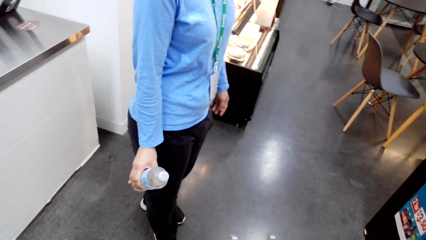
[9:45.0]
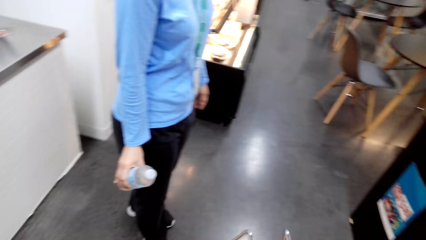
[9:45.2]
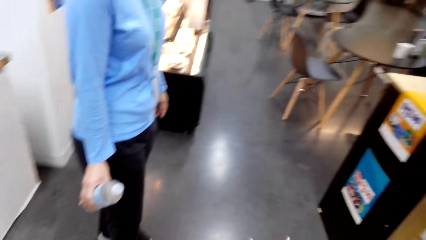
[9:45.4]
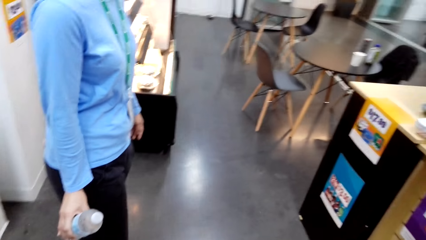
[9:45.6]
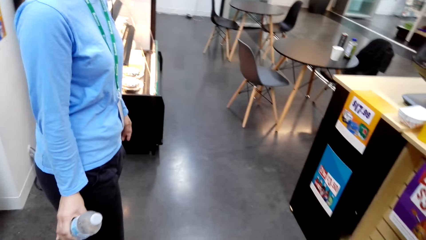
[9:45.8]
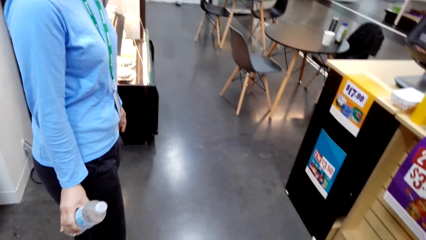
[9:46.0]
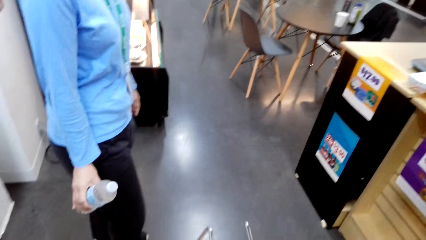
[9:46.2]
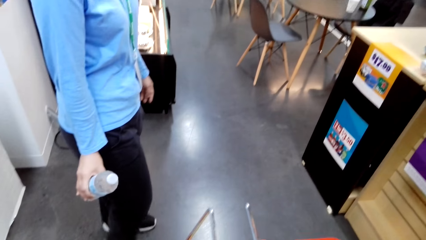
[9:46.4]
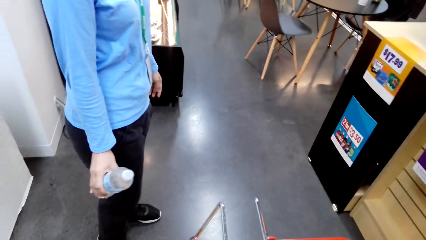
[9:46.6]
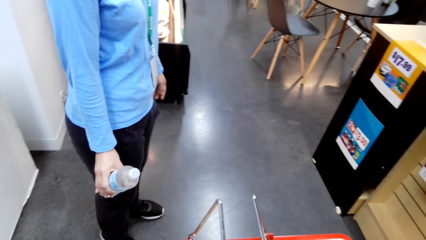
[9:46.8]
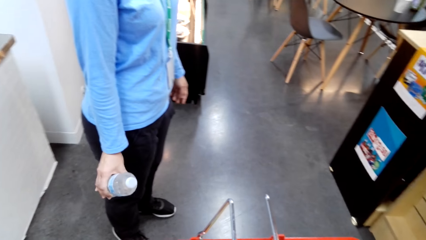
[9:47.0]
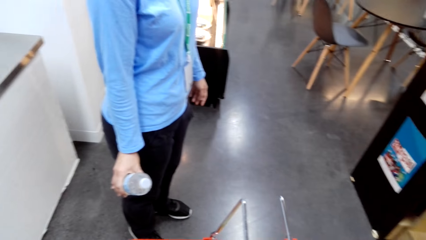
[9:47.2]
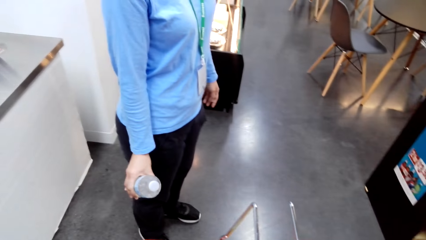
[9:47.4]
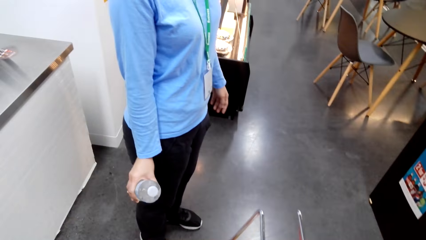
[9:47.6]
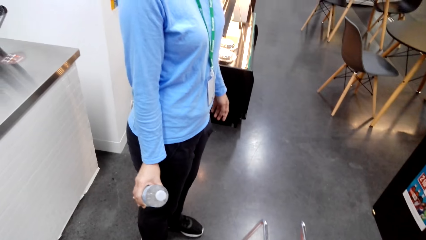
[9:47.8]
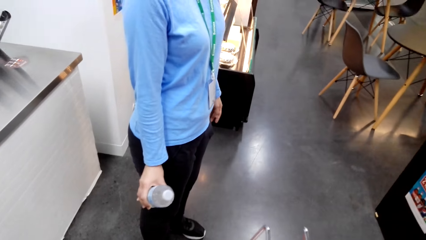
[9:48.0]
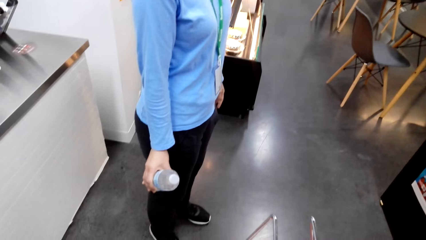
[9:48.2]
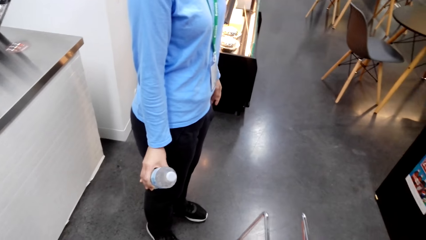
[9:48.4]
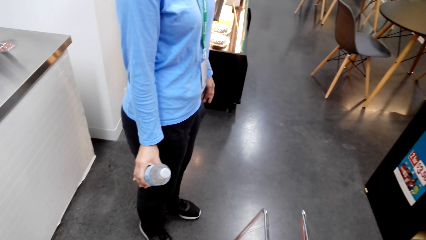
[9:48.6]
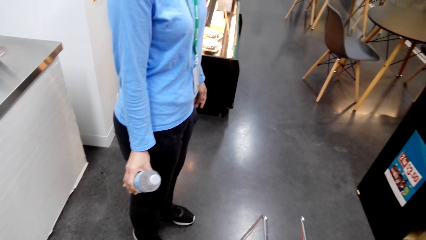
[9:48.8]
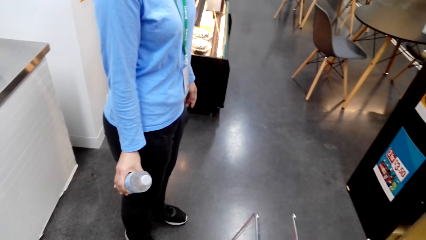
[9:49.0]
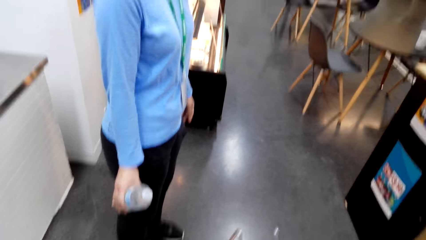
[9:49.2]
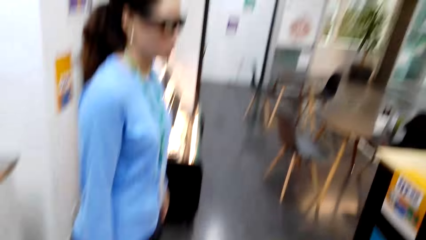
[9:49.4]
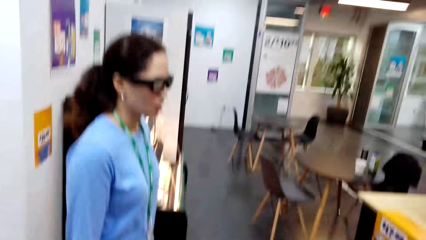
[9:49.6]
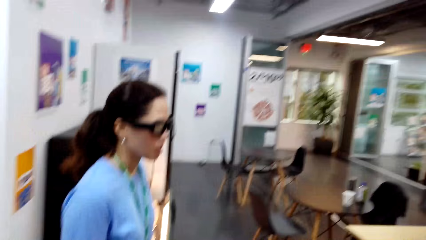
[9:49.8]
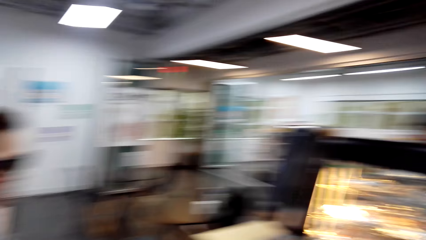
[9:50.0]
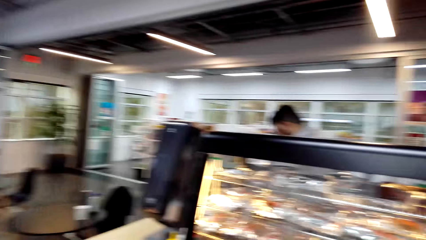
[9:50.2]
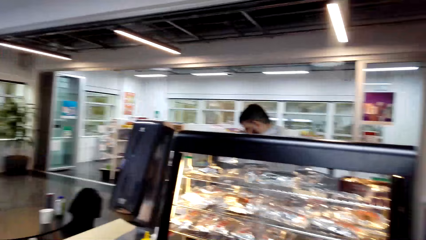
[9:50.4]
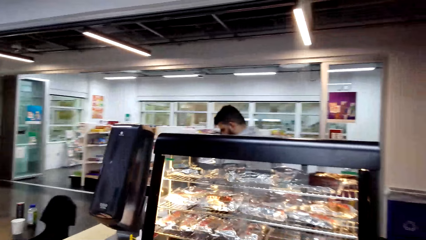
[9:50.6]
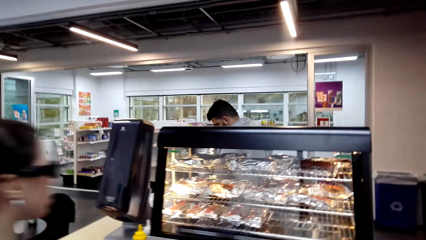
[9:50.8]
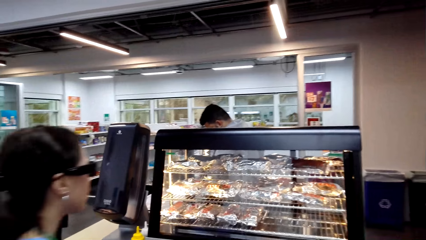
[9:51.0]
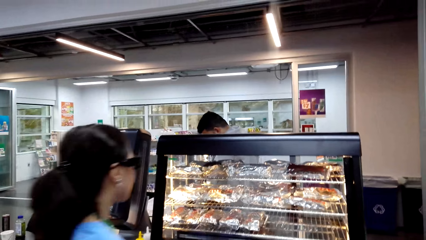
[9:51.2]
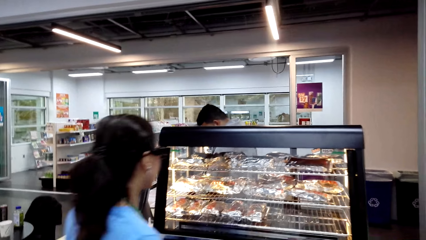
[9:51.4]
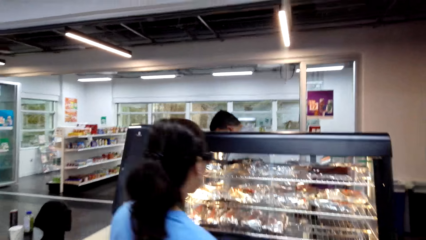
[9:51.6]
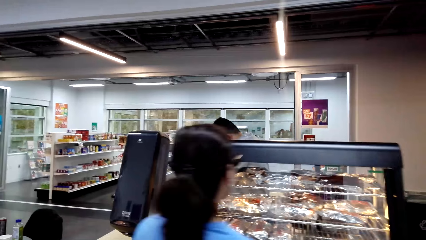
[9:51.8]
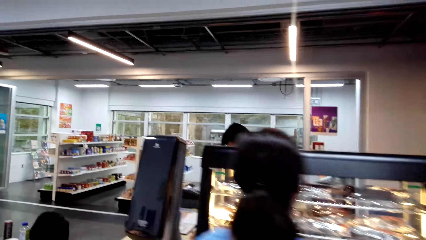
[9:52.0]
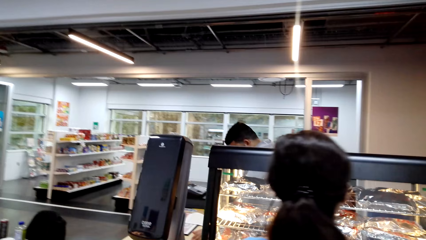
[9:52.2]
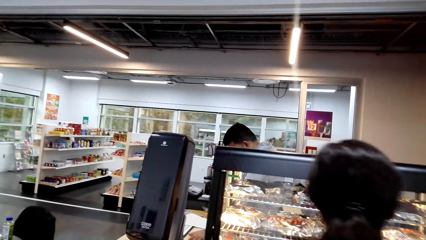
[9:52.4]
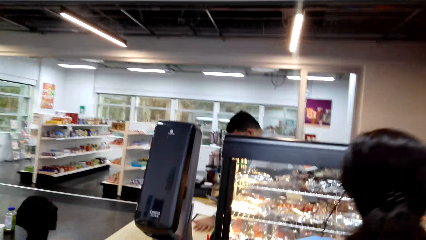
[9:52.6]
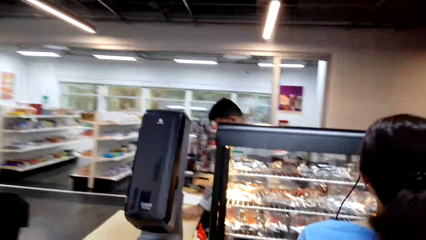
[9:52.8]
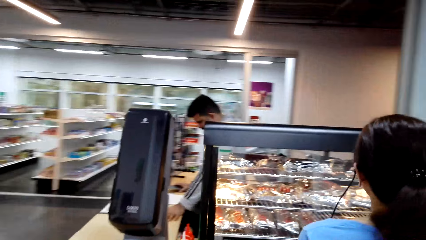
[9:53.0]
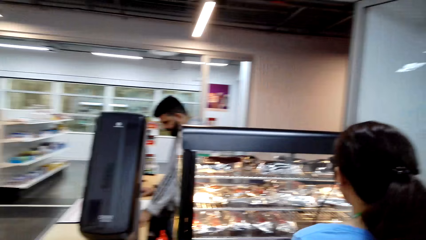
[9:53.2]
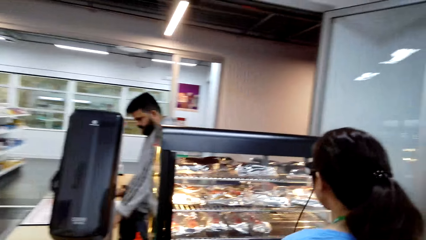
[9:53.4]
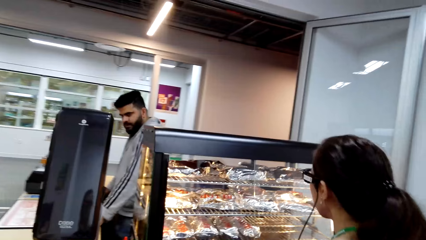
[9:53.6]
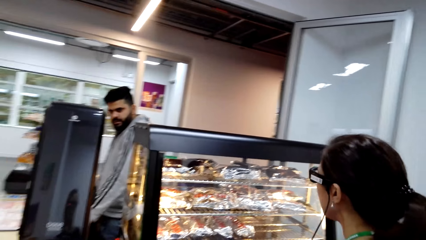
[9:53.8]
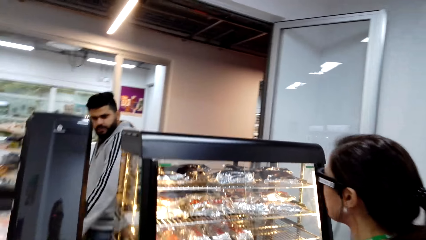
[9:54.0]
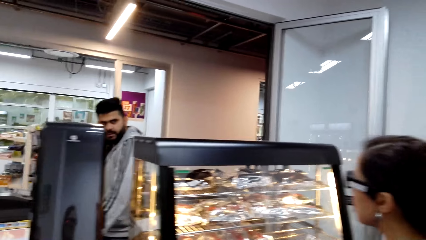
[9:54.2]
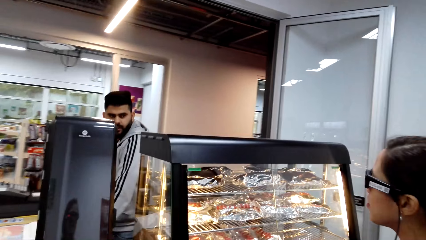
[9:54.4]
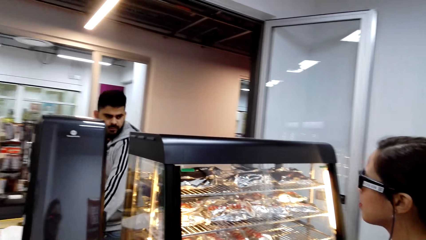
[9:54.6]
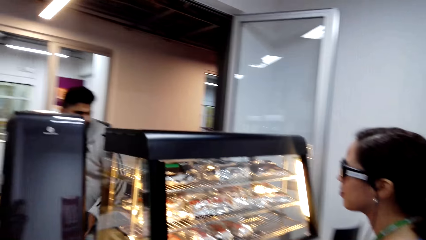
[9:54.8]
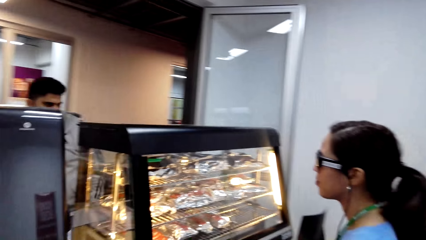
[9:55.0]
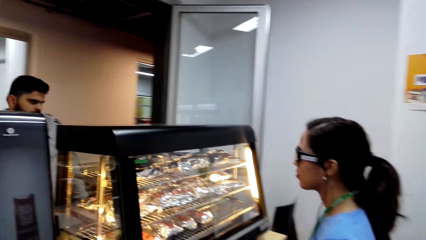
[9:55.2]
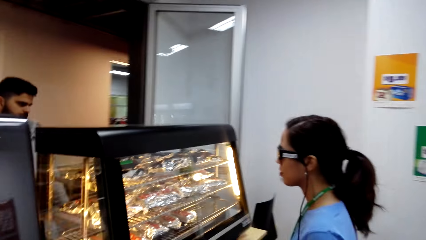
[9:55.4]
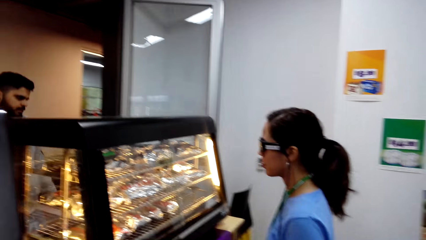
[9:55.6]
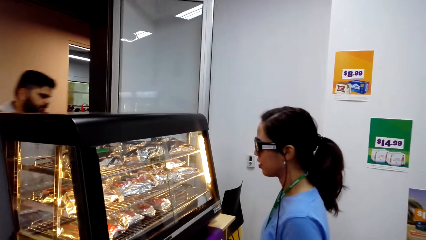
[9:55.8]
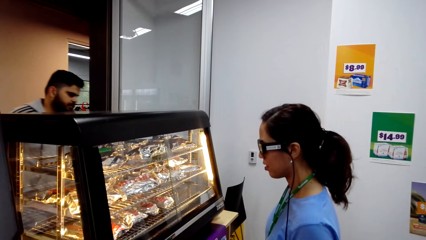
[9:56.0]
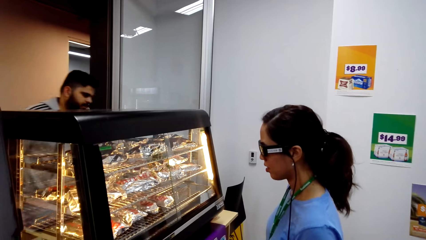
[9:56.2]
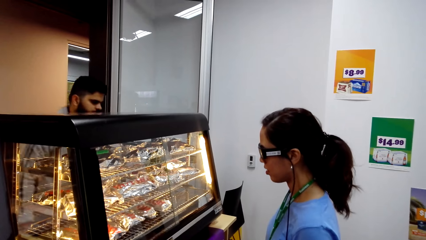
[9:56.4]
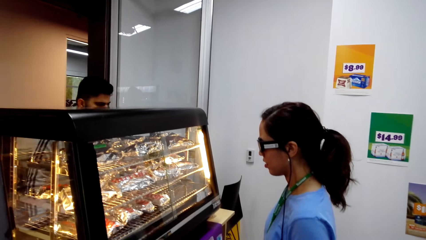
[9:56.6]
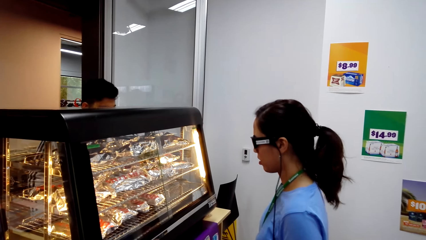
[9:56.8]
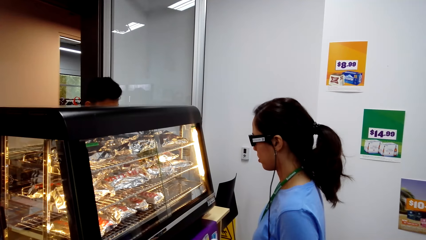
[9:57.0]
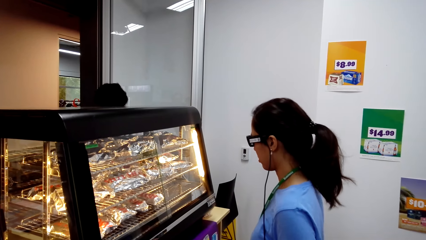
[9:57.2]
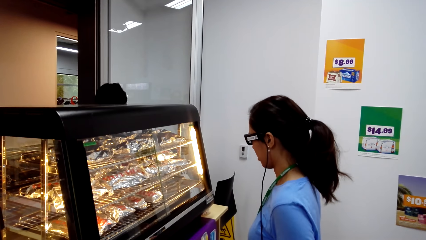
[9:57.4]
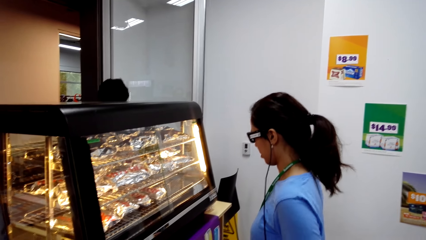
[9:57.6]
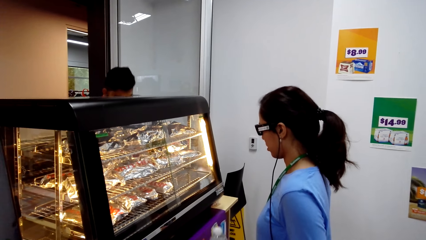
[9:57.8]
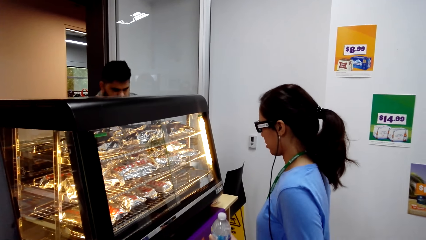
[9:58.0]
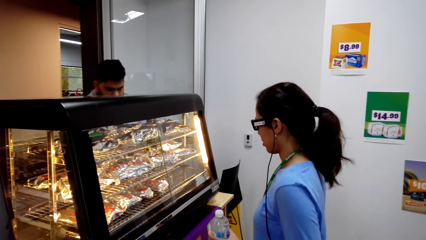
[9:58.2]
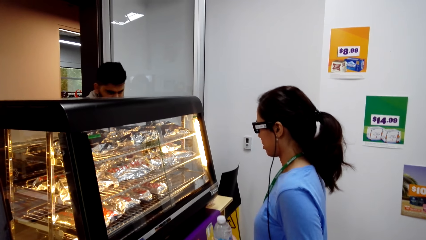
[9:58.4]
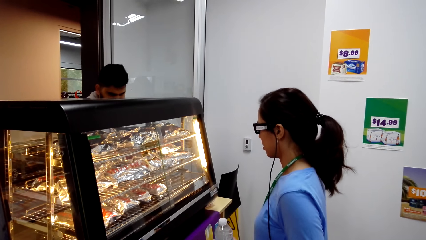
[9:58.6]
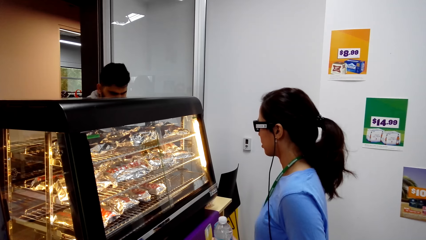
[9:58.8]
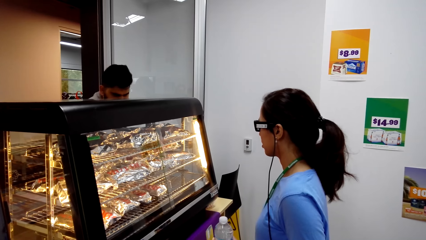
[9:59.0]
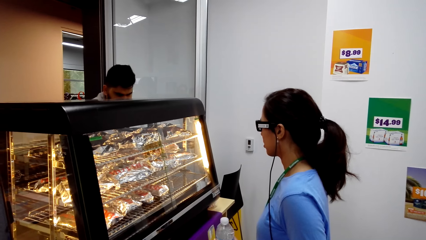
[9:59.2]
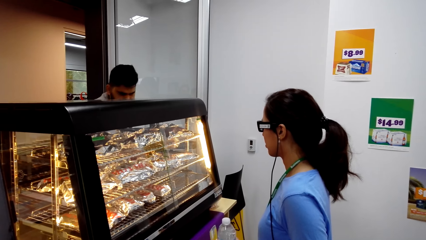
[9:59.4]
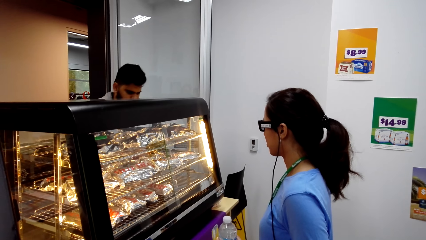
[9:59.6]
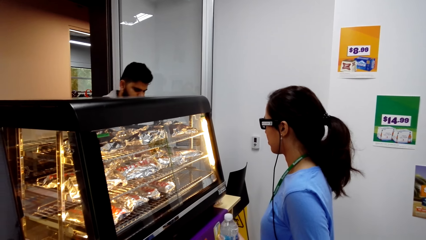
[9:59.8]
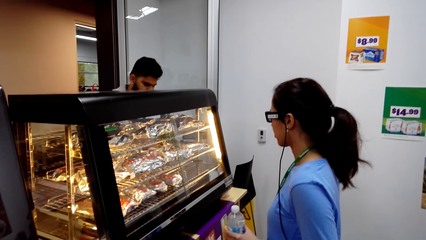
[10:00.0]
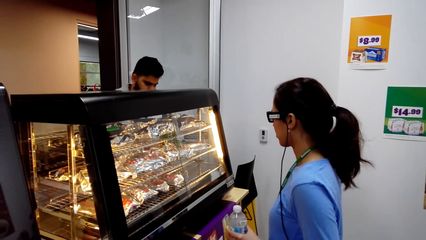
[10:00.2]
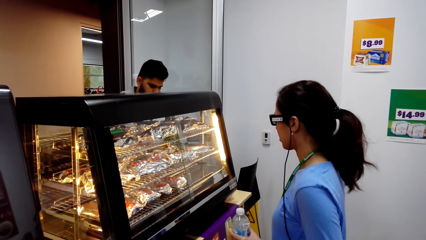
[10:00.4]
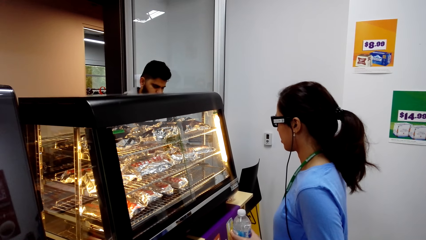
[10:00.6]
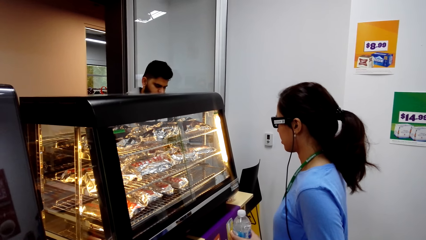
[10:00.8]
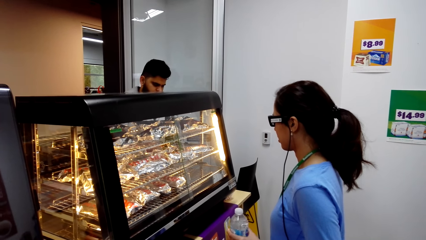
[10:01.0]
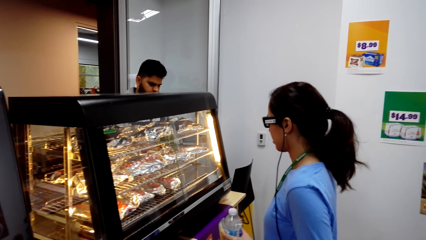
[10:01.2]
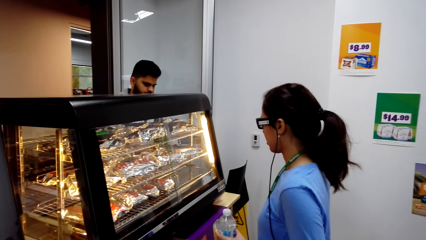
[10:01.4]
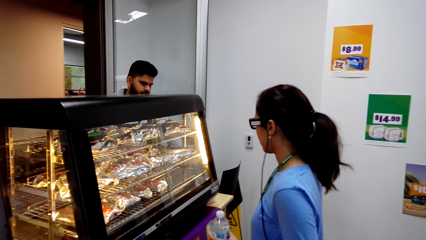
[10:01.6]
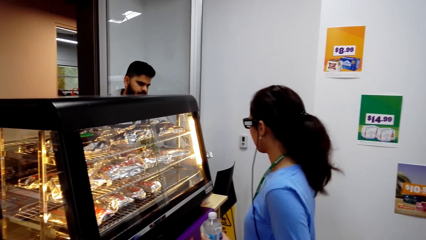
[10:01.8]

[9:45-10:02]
The camera wearer holds the shopping tray. They look at the burger grill.
